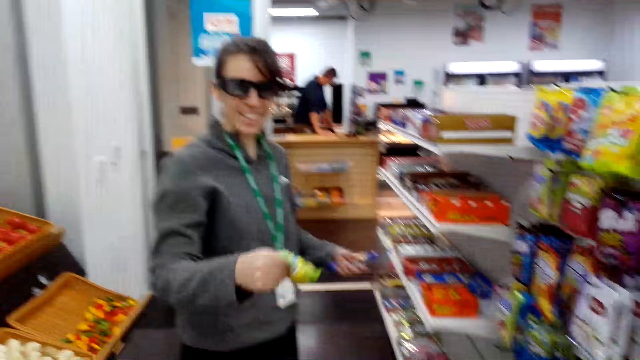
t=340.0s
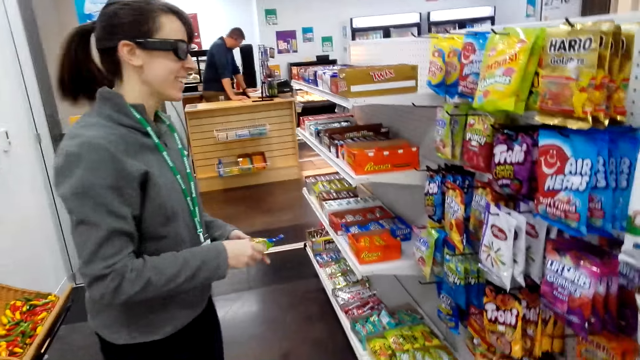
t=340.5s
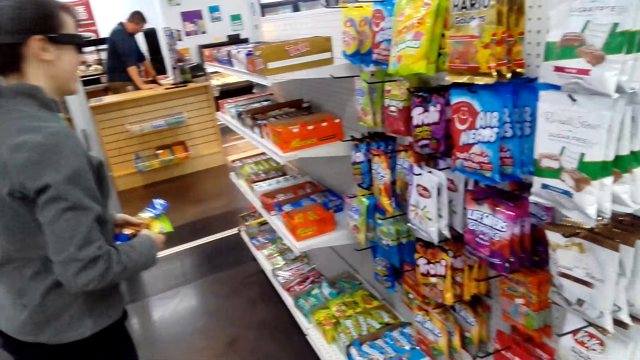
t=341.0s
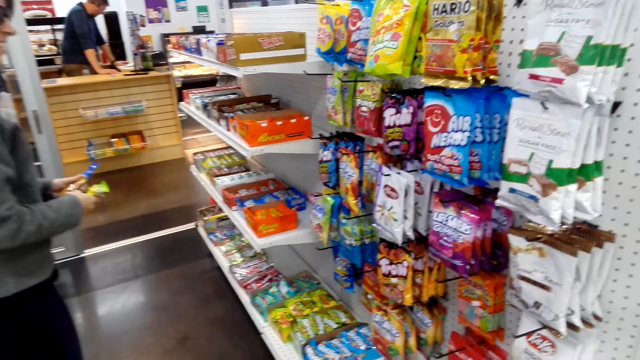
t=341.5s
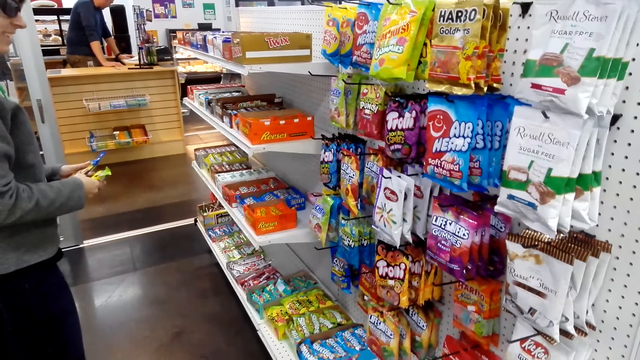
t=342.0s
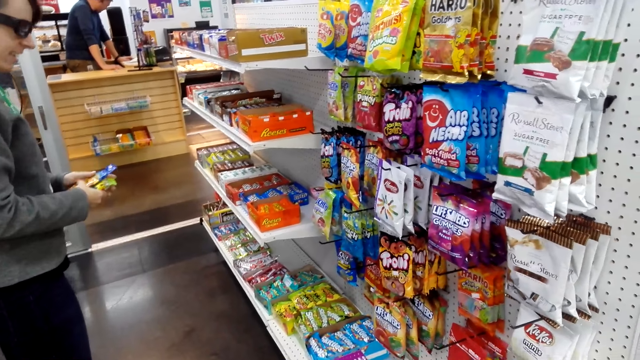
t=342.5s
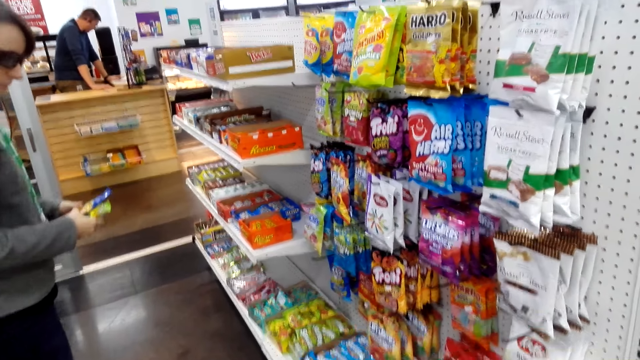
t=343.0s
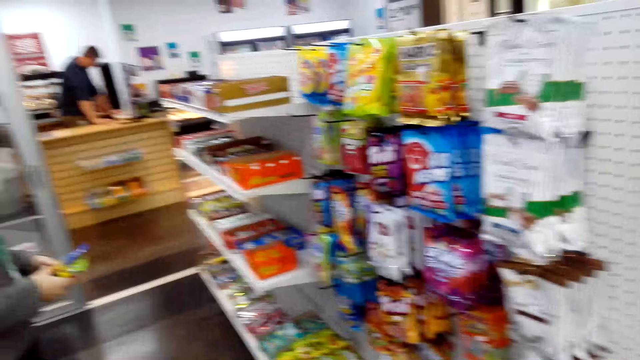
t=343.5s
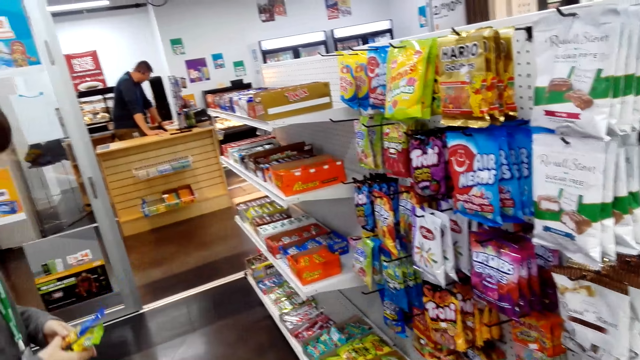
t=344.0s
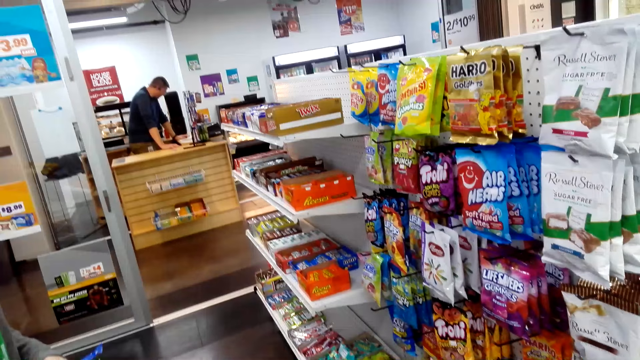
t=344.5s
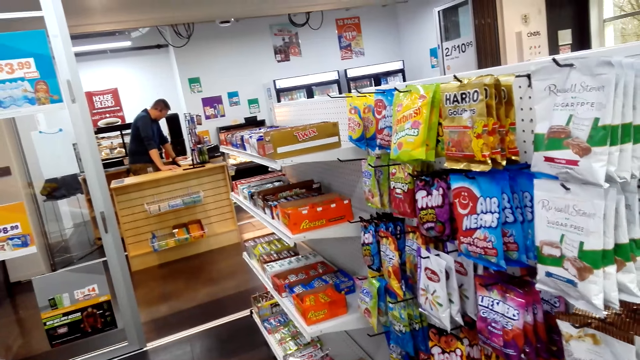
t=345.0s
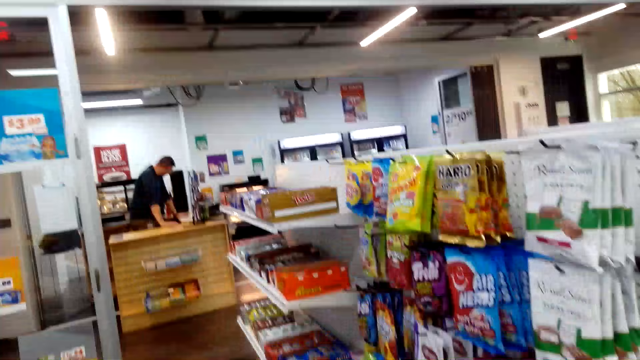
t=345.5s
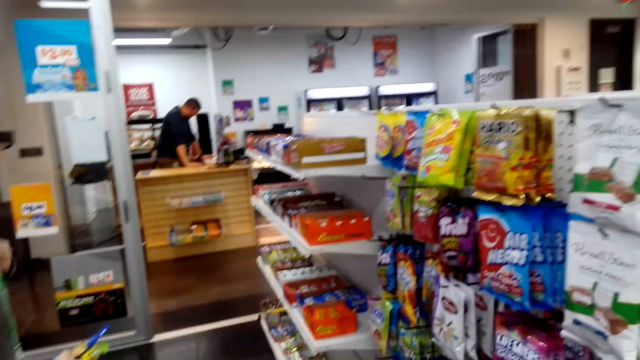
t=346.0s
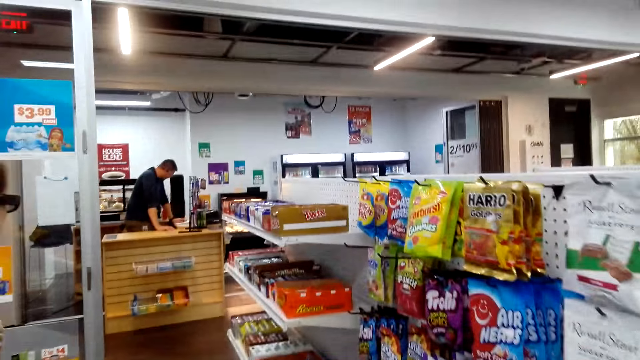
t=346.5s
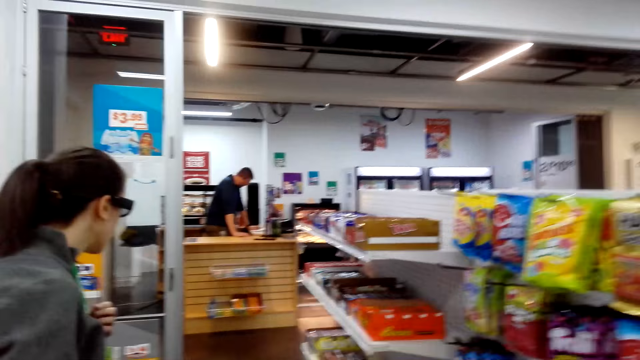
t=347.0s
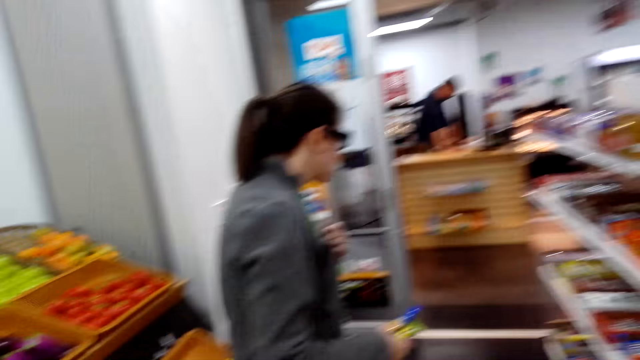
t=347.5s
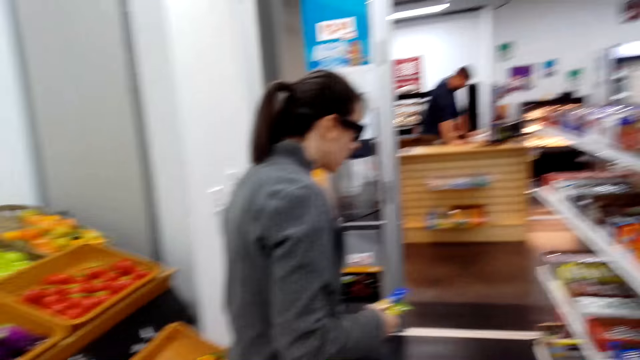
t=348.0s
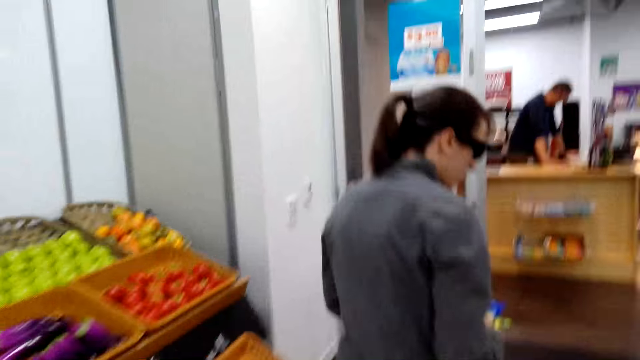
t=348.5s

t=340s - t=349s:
The woman holds an item. The woman checks for items on the shelves. The woman holds items. The camera wearer looks around.

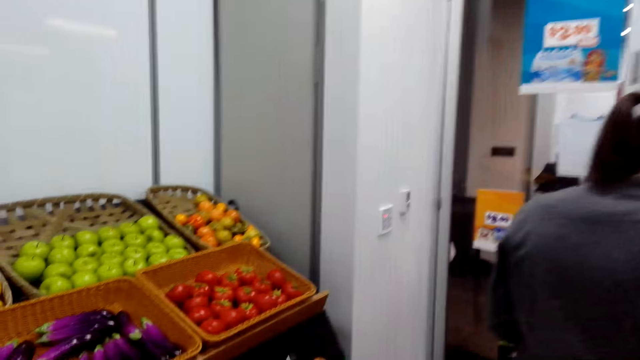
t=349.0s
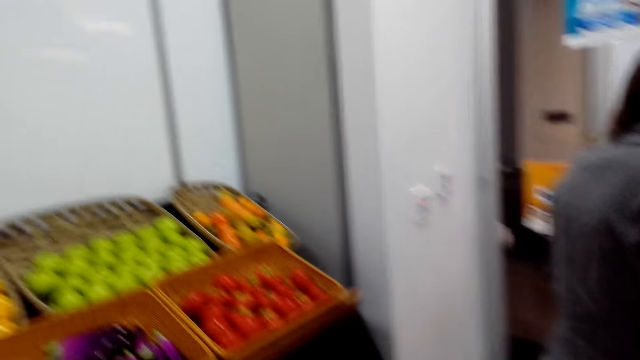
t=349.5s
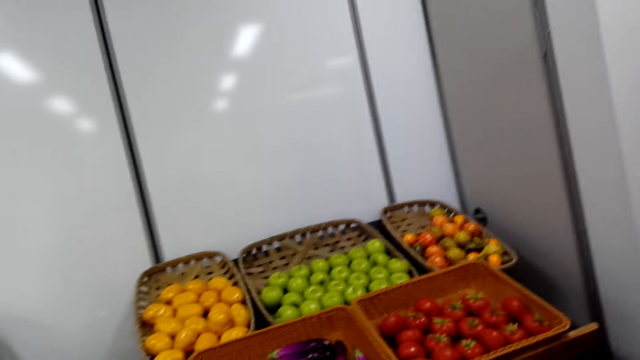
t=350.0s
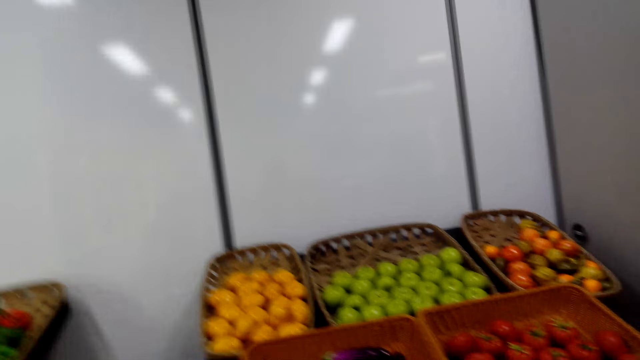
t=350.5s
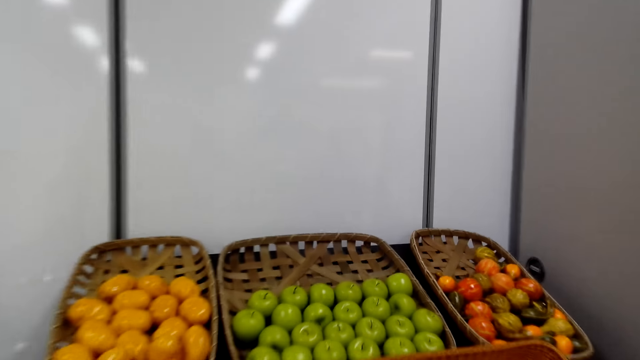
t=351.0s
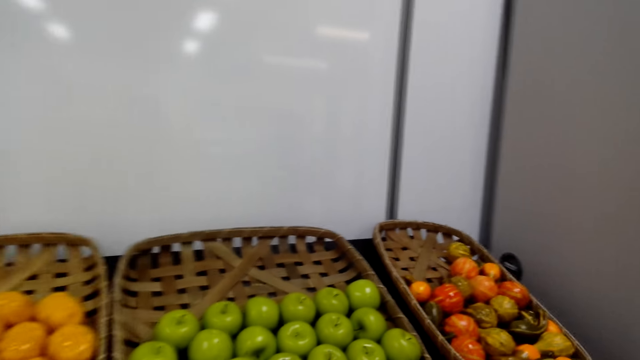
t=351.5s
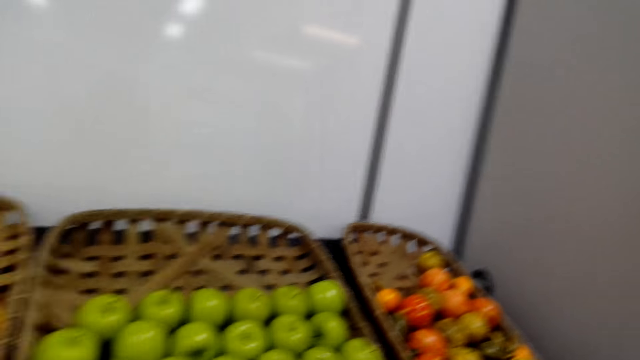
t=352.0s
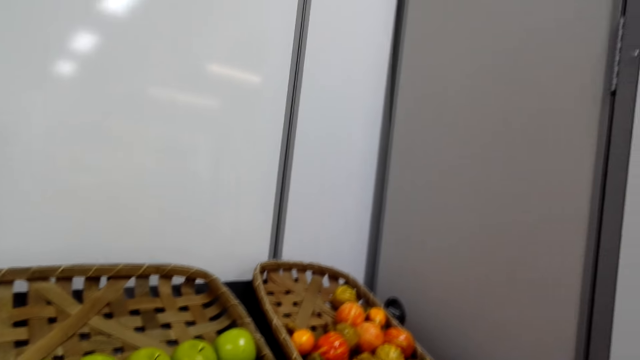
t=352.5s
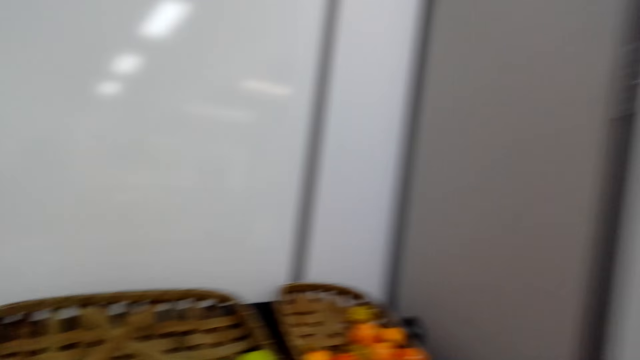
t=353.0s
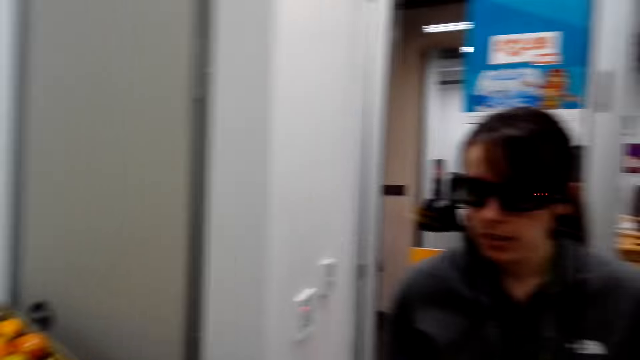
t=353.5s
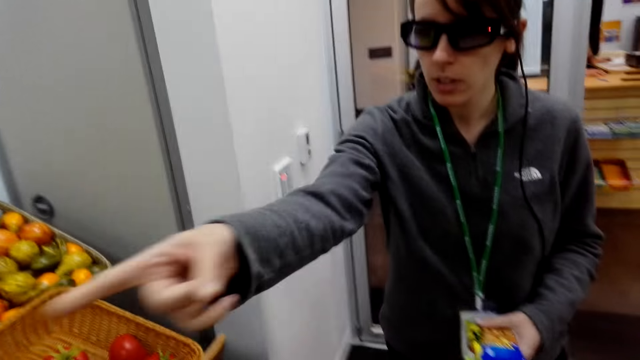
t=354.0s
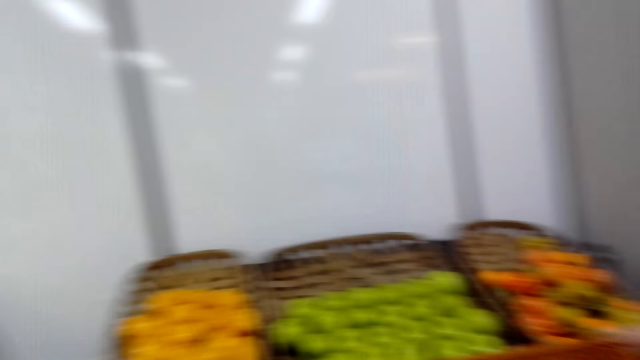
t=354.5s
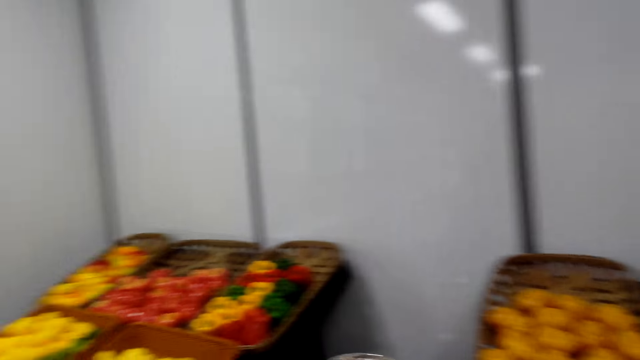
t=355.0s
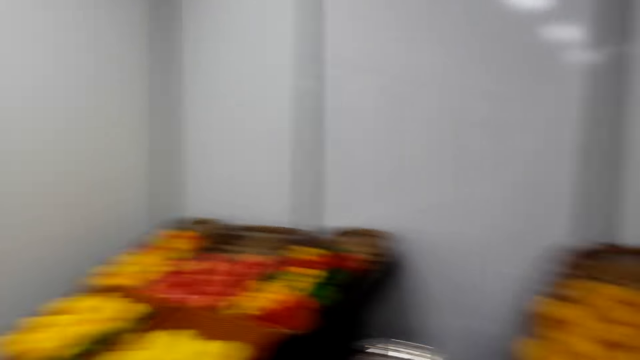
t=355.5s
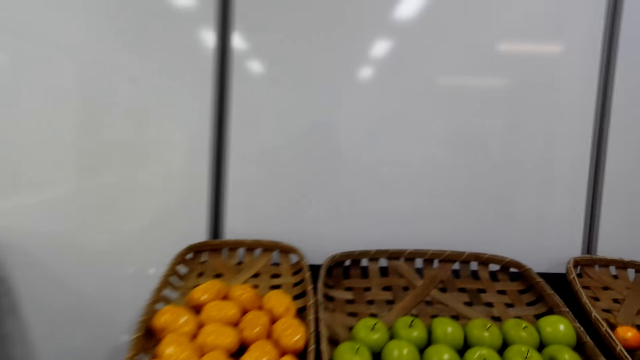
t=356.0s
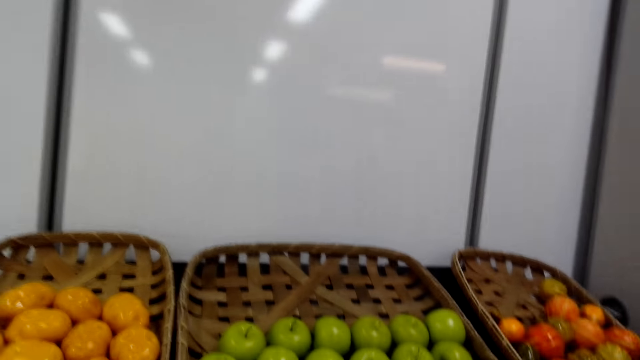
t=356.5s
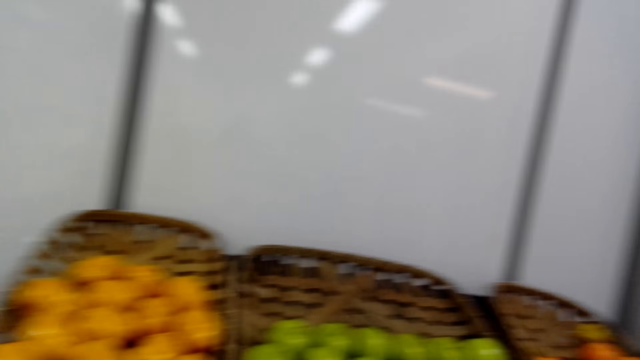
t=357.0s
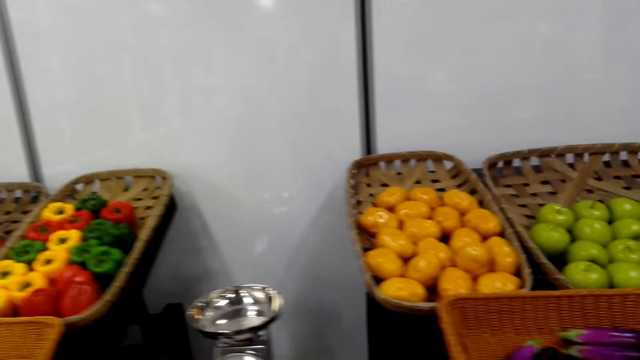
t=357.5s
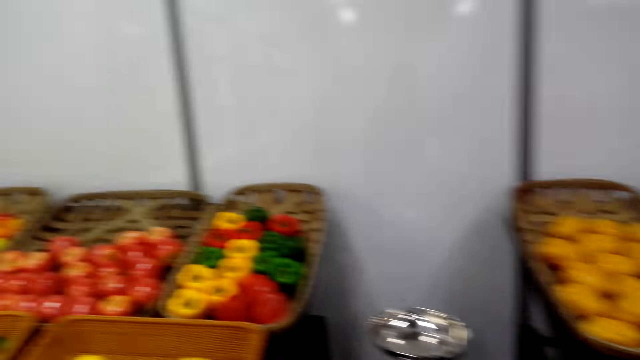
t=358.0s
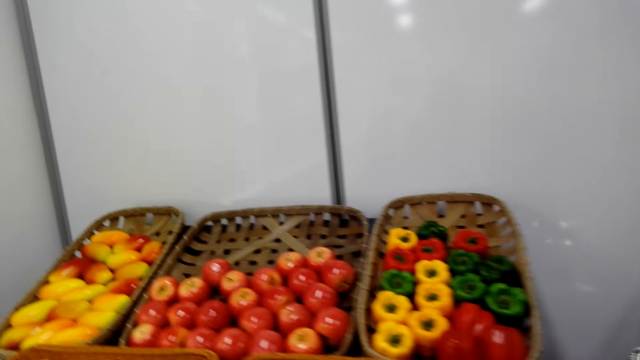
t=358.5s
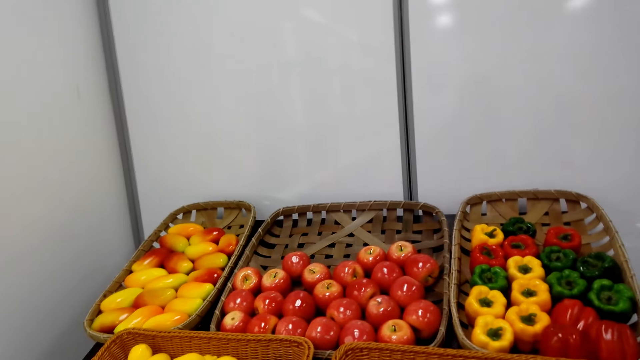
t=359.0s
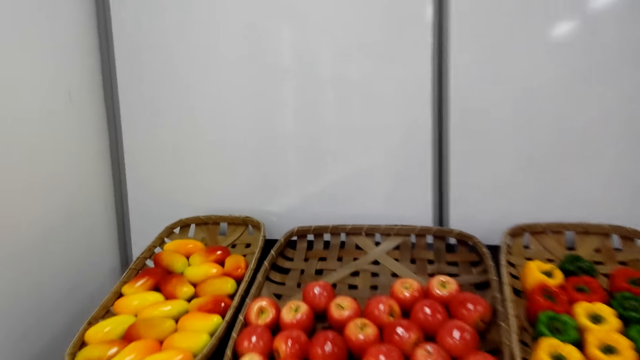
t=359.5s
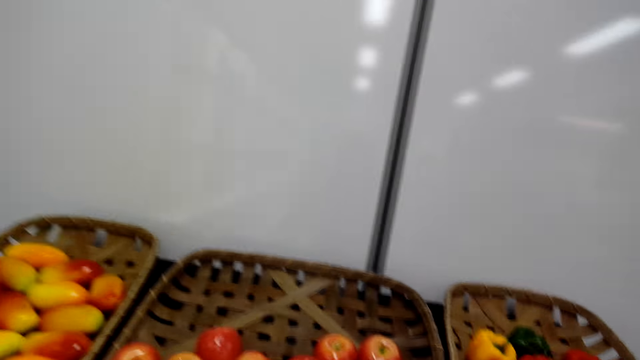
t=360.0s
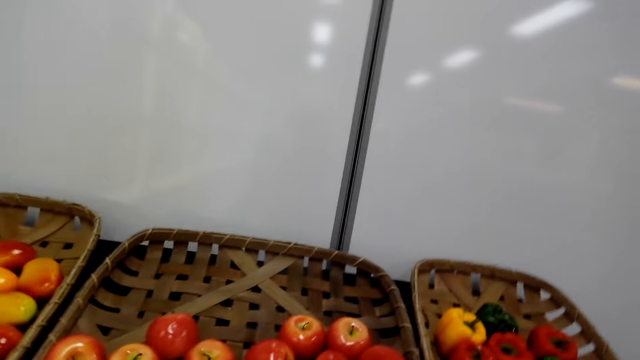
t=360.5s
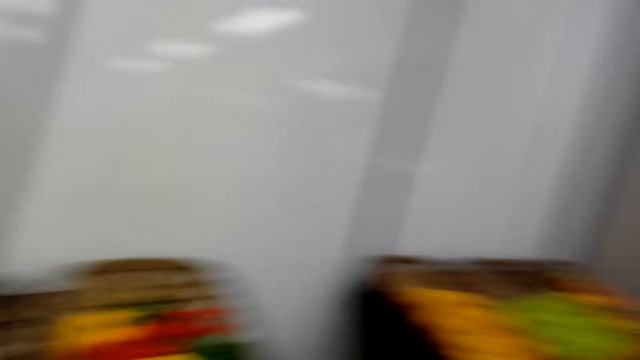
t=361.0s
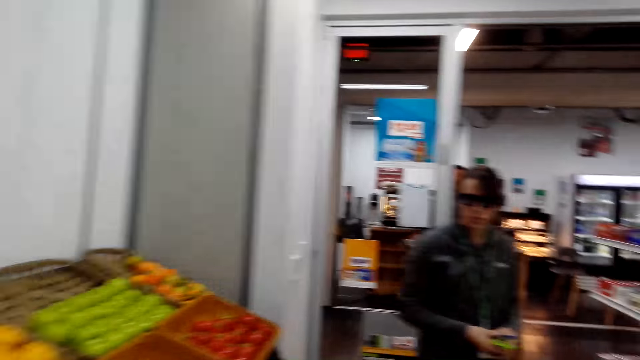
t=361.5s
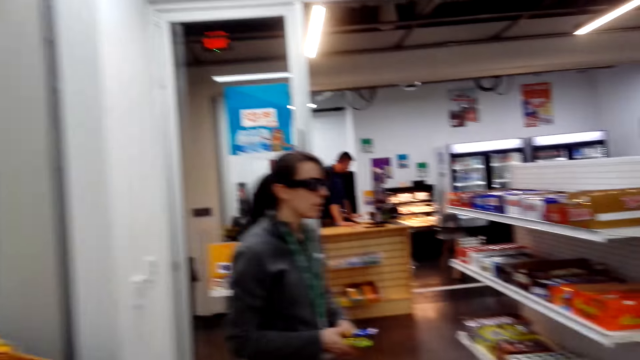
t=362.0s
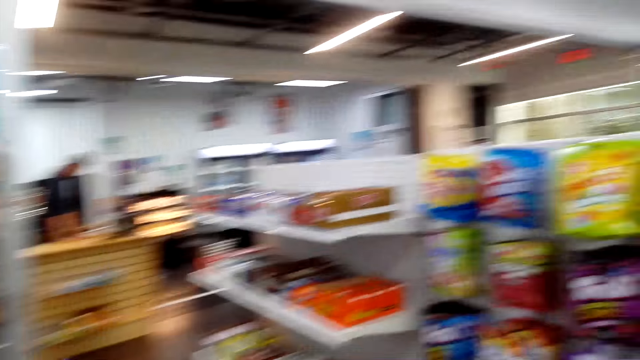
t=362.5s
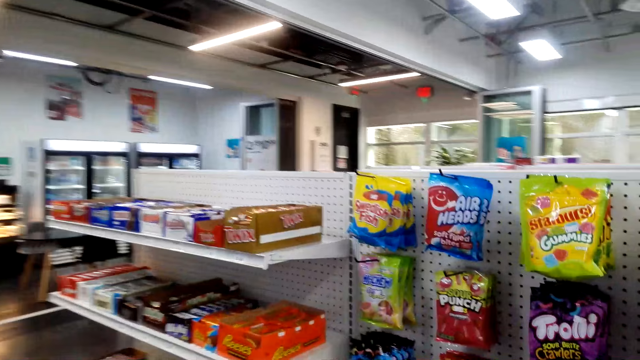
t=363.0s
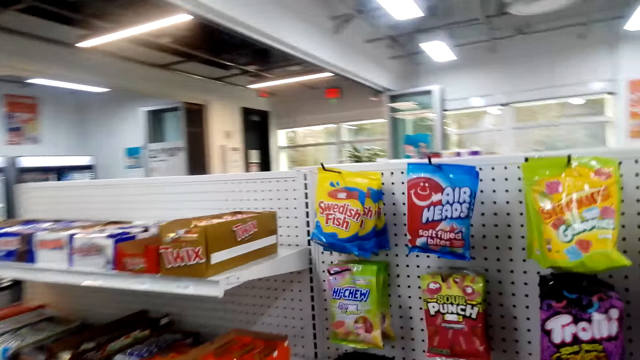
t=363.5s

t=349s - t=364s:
The camera wearer walks to the fruits place. They look at apples on trays. A woman points at the apples in the trays. The camera wearer picks an apple in a tray. They walk in a supermarket.
